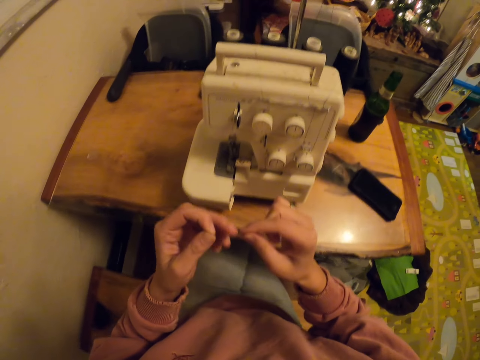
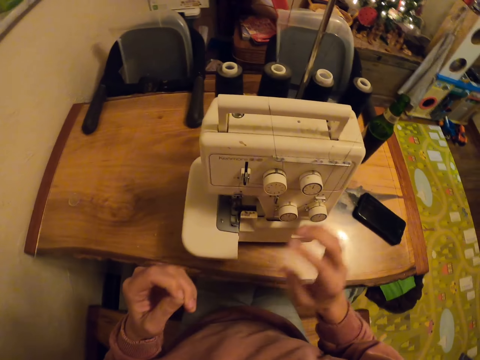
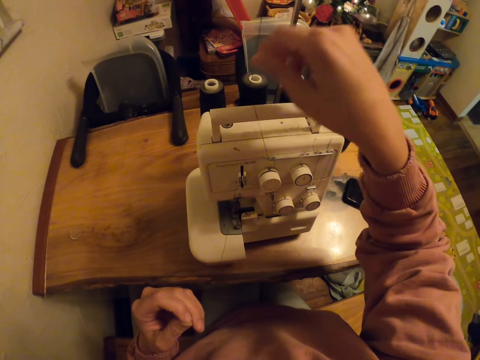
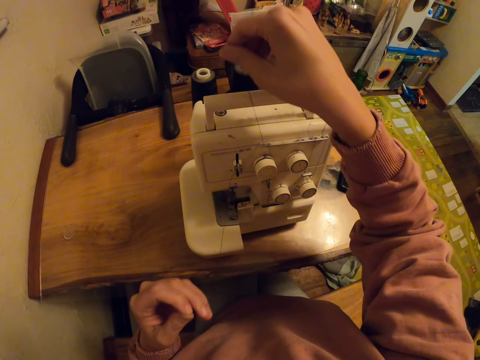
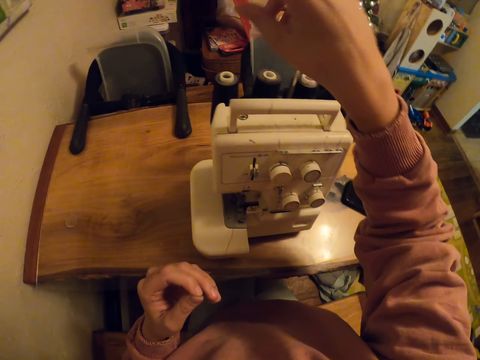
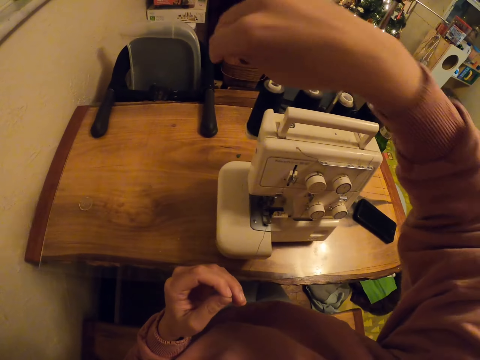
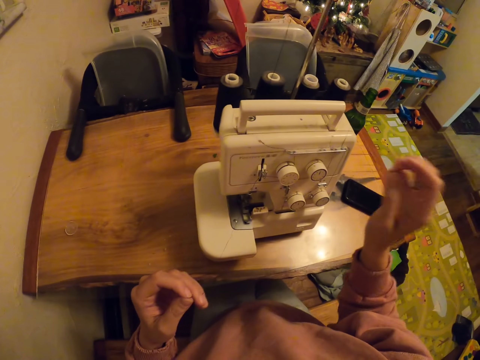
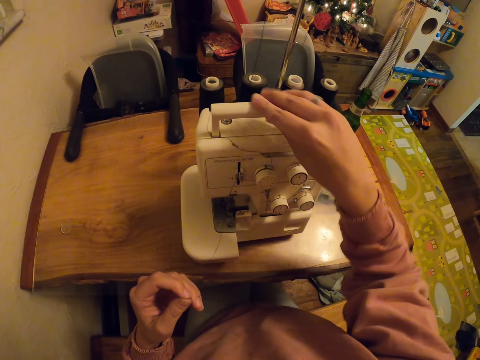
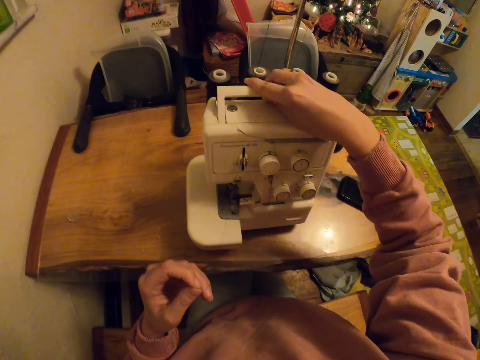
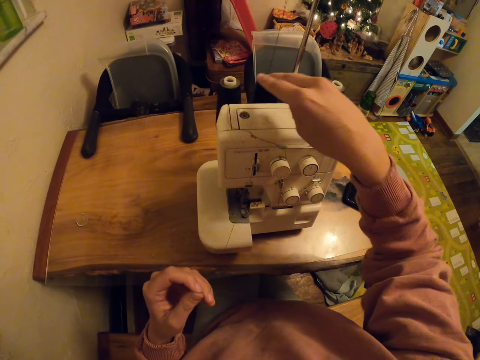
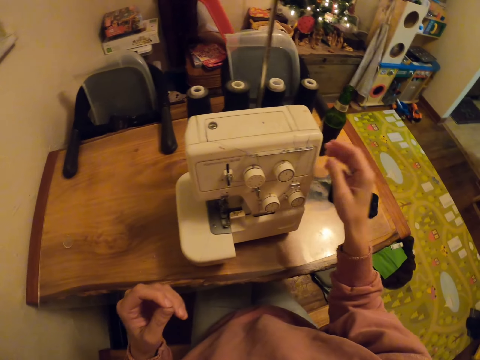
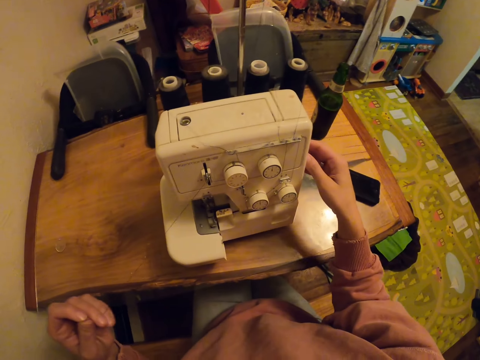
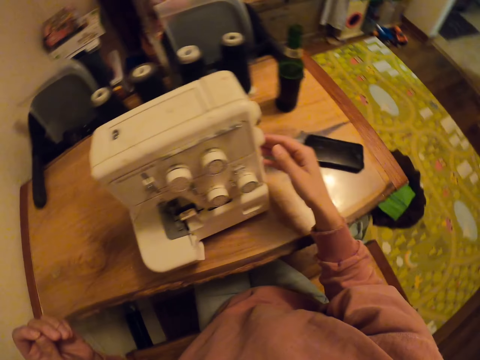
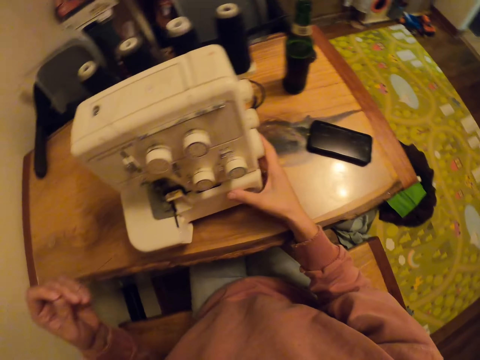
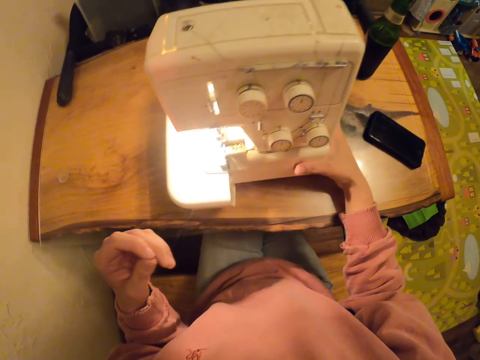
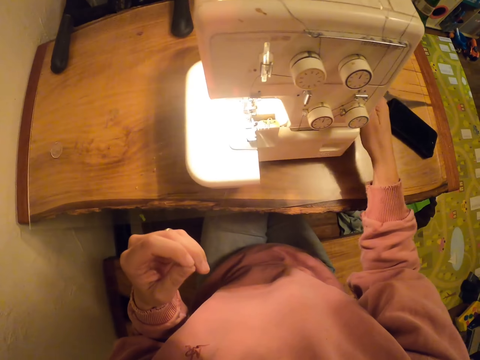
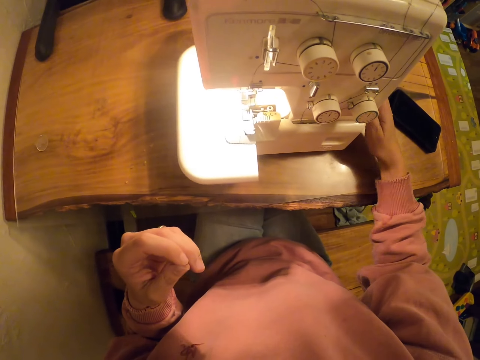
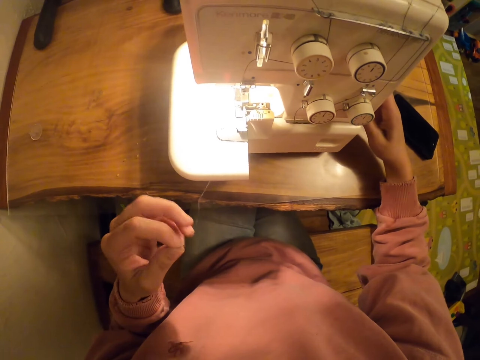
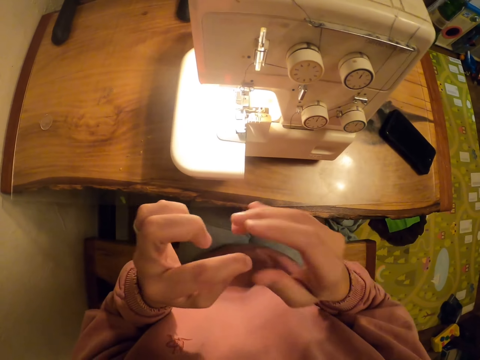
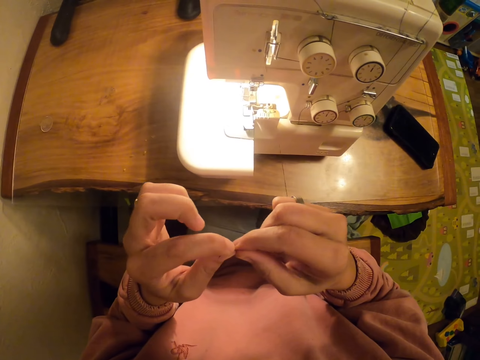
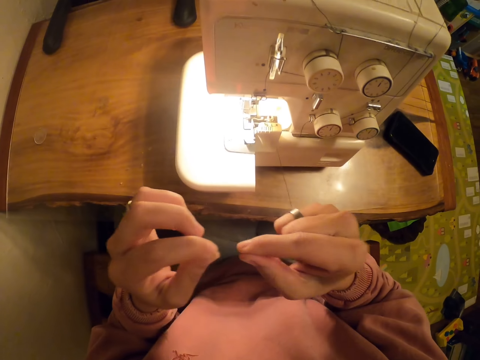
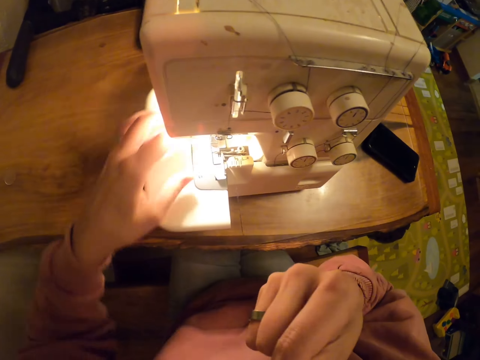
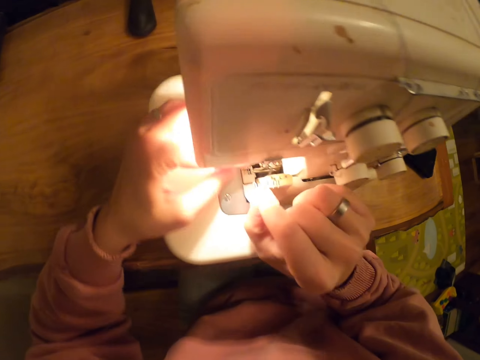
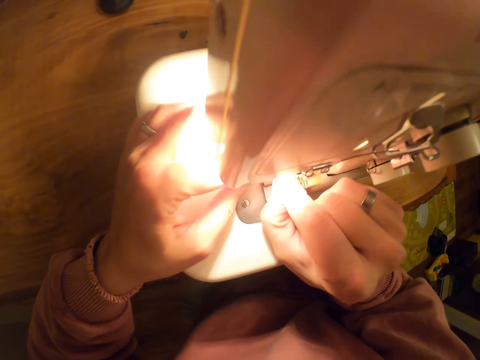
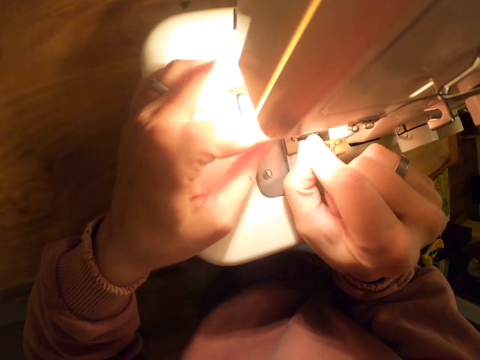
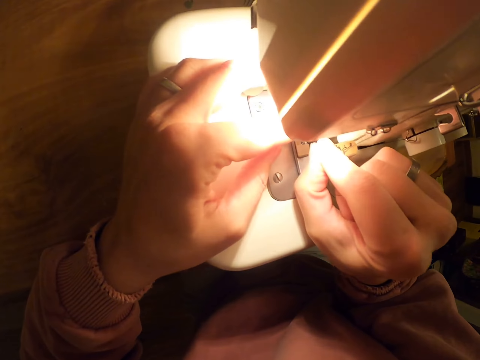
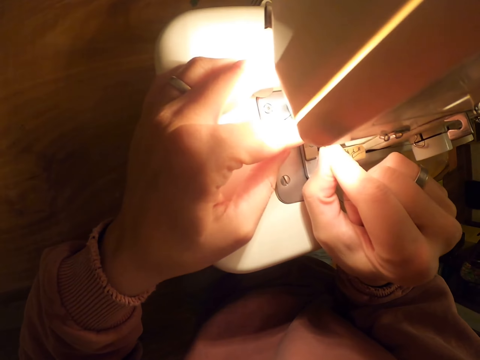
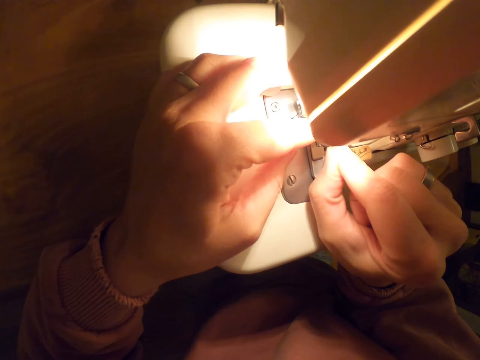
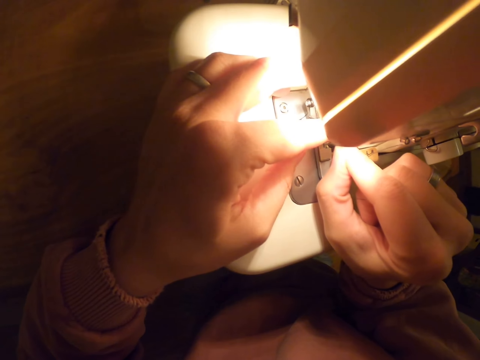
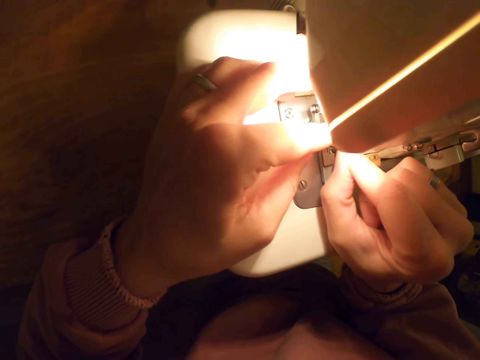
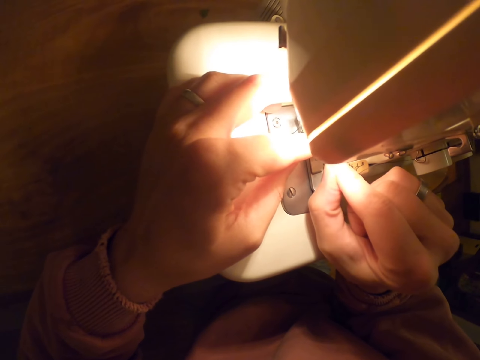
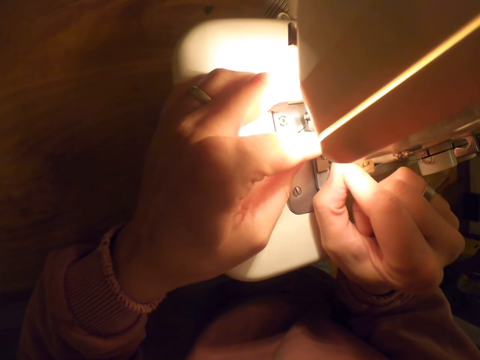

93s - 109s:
The camera wearer touches the thread. They pull the thread. They touch the sewing machine. They put power on in the sewing machine. They move the thread to the right hand. They put the thread in the sewing machine.

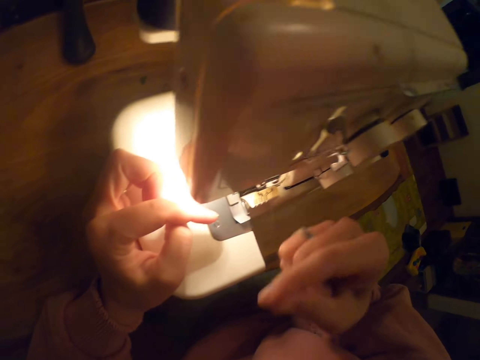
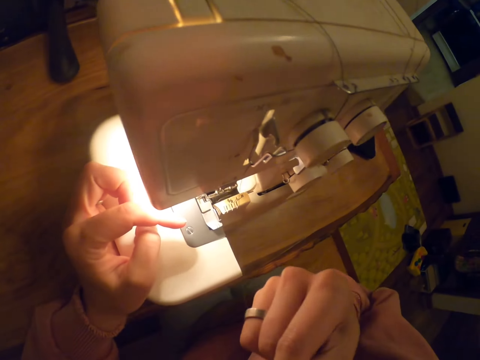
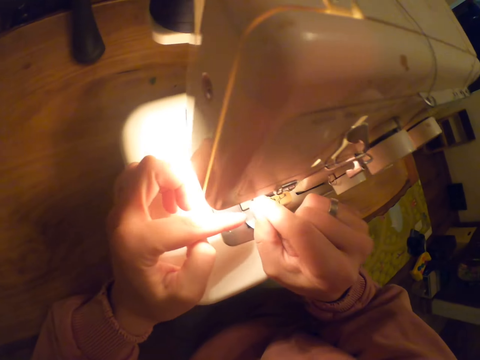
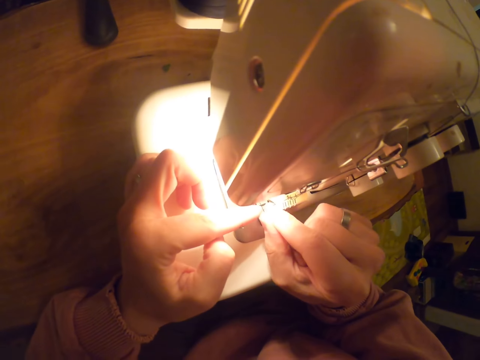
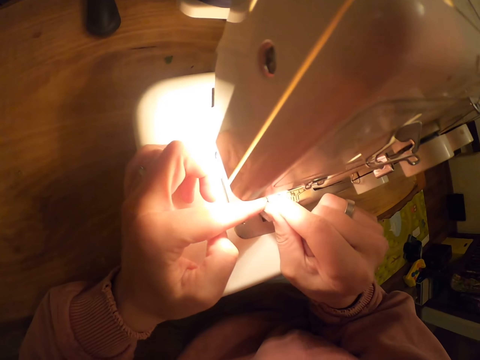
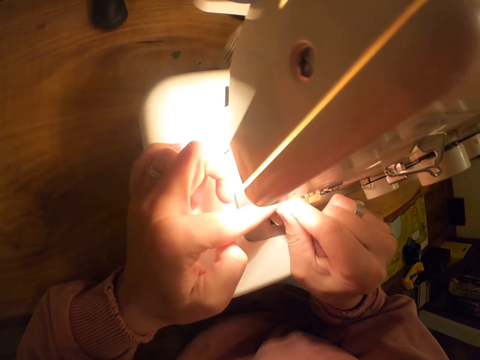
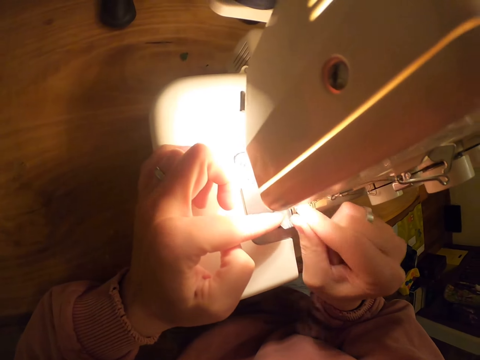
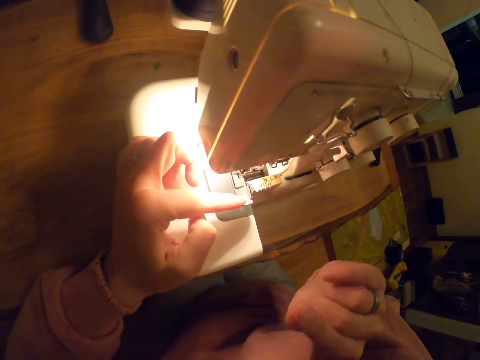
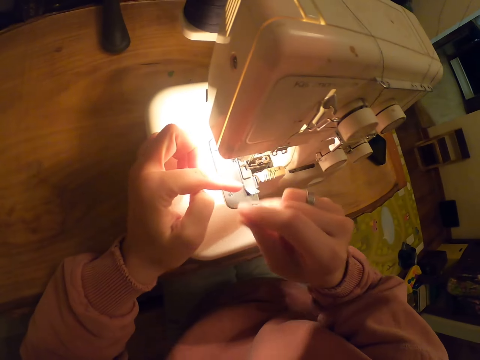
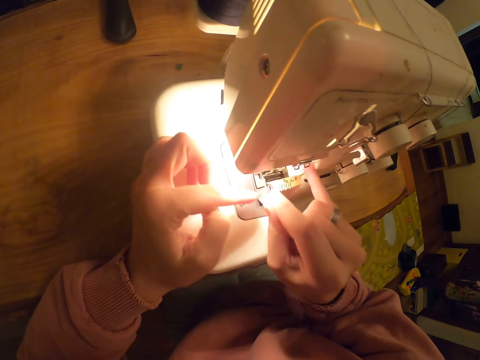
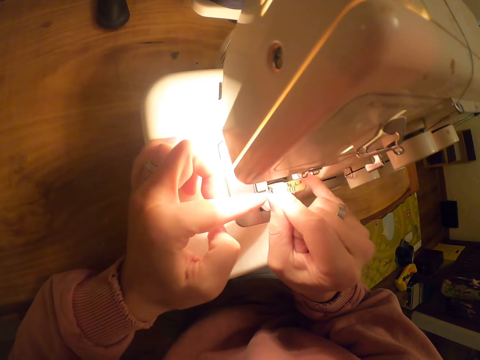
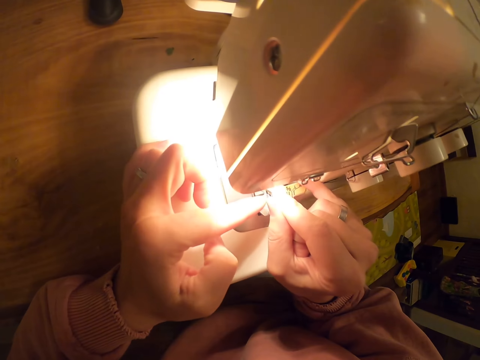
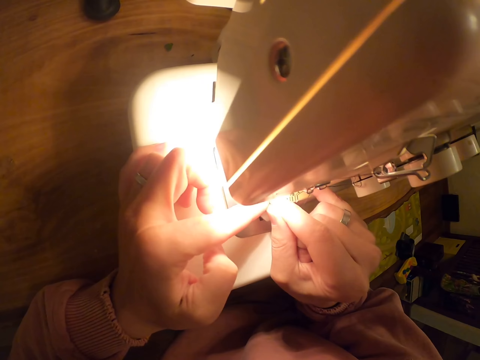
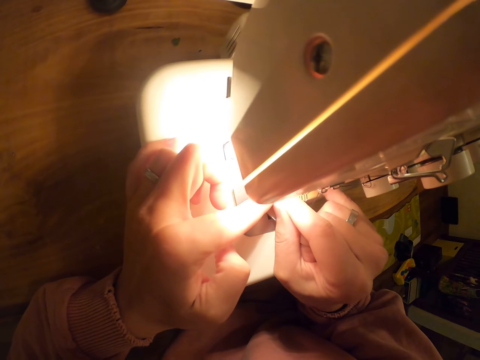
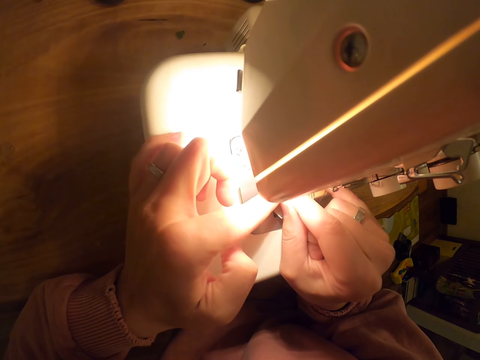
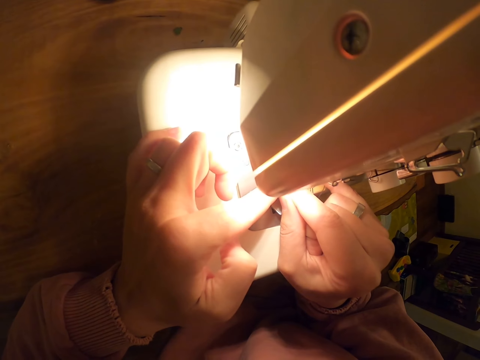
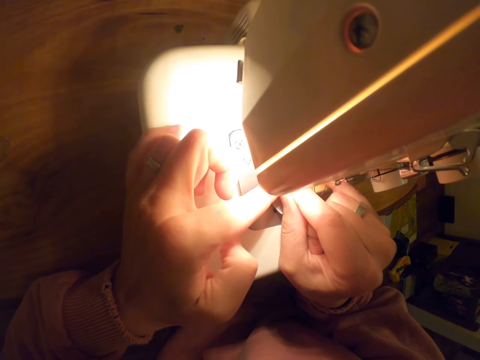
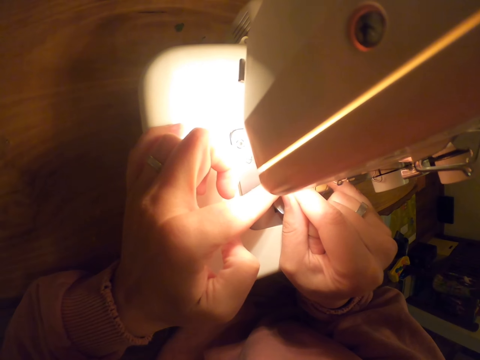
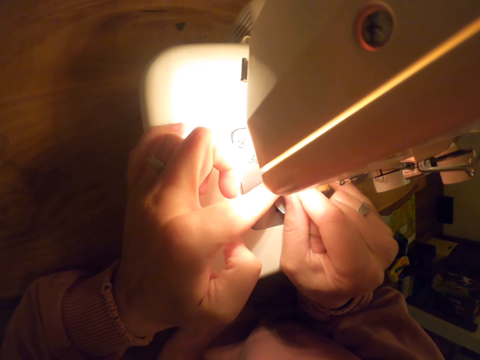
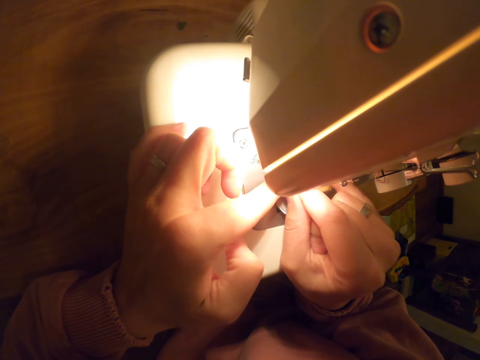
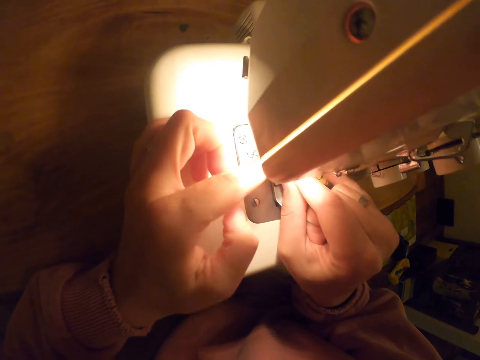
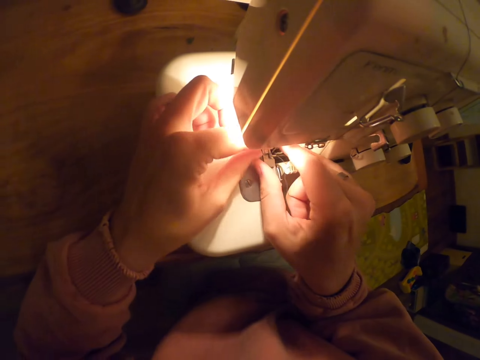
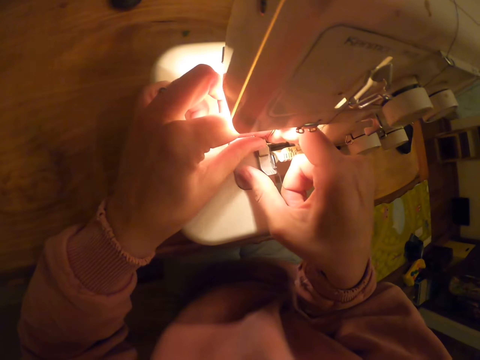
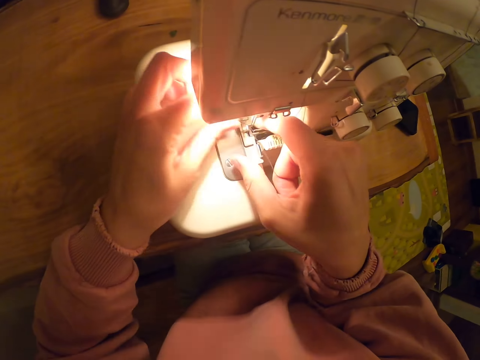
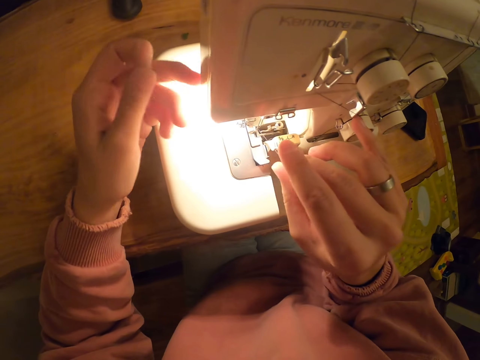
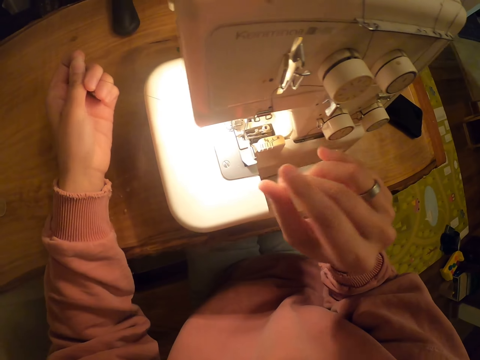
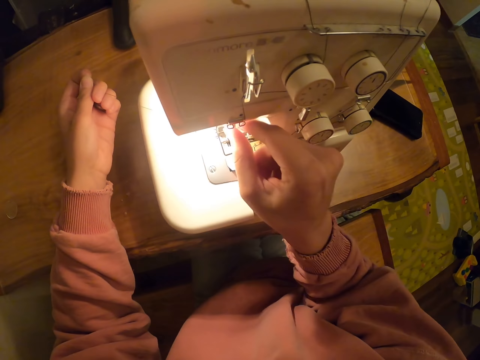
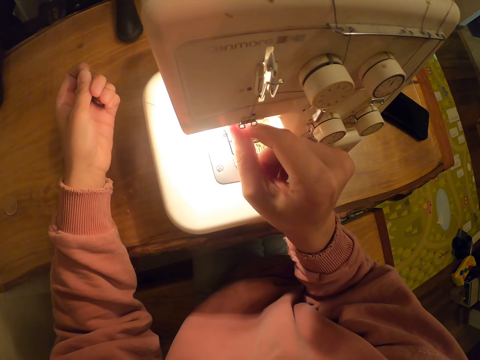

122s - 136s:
The camera wearer licks the thread. They put the thread in the sewing machine. They pull the thread with the left hand.
